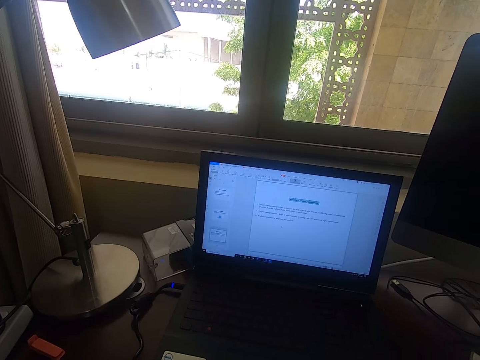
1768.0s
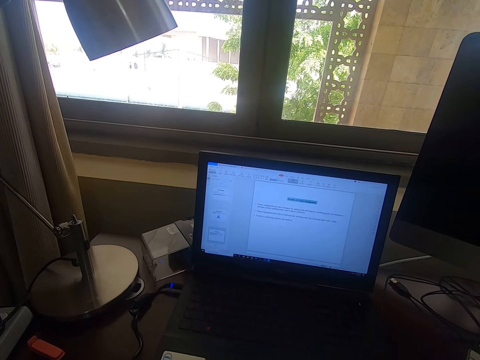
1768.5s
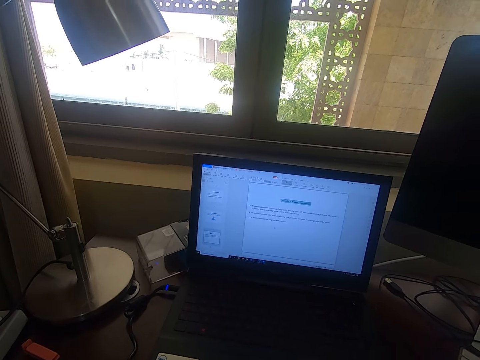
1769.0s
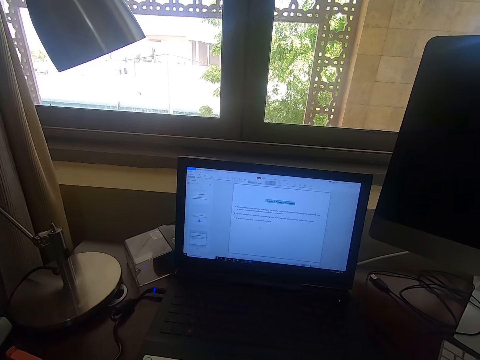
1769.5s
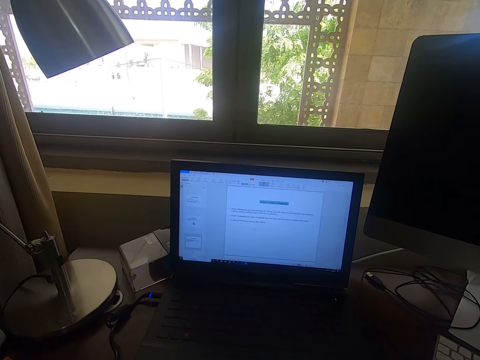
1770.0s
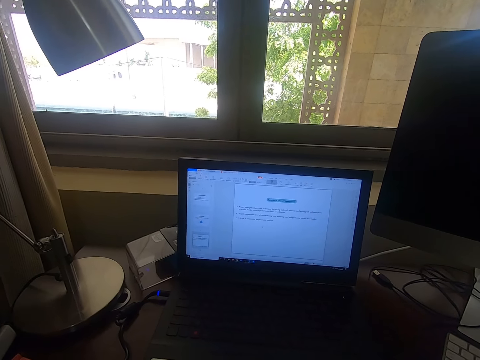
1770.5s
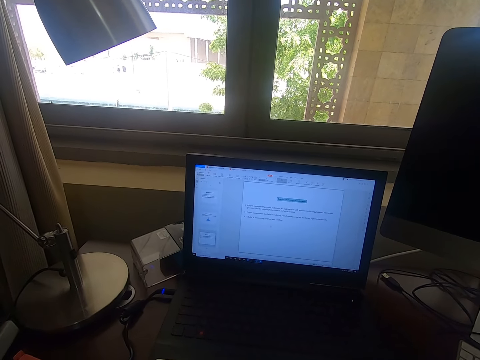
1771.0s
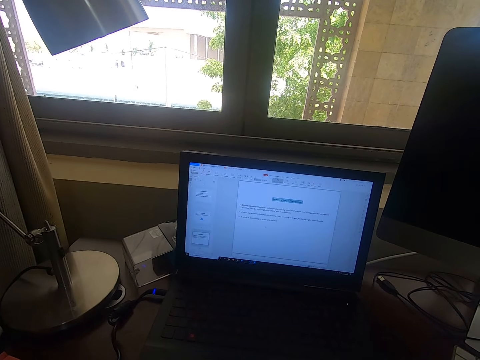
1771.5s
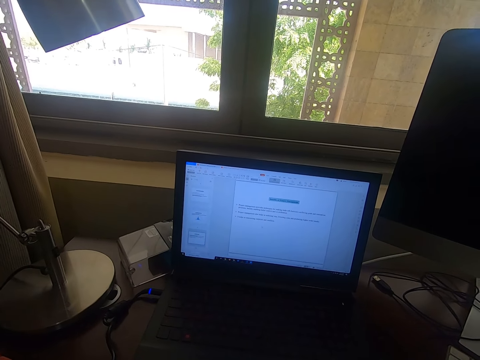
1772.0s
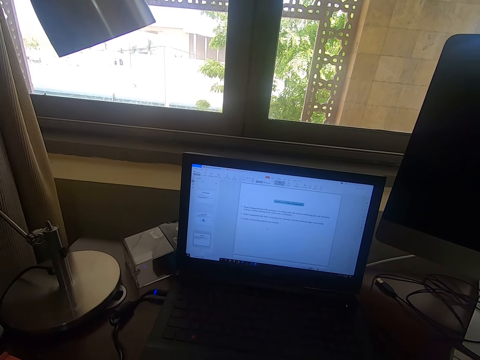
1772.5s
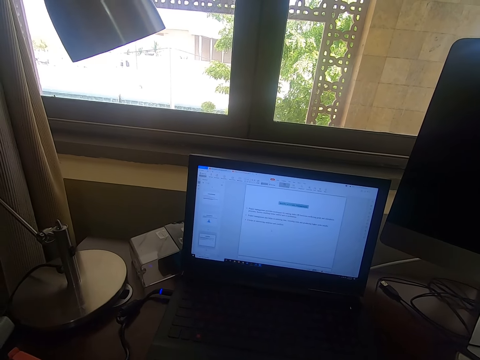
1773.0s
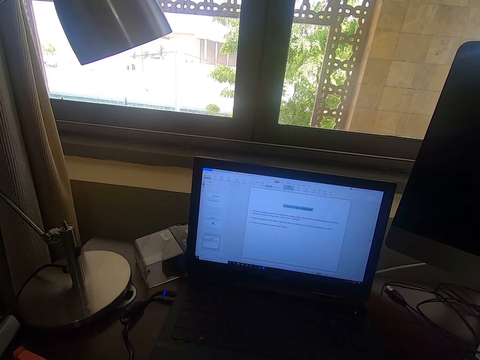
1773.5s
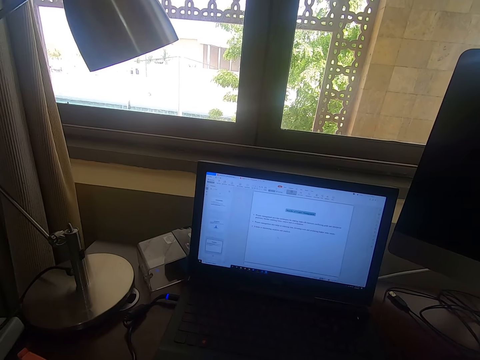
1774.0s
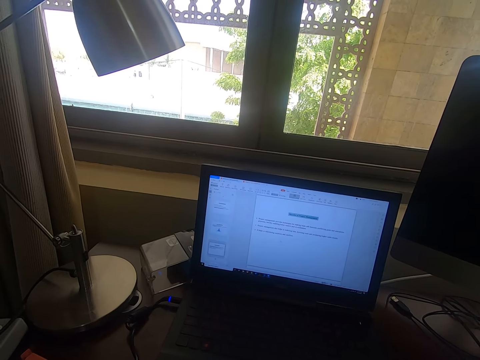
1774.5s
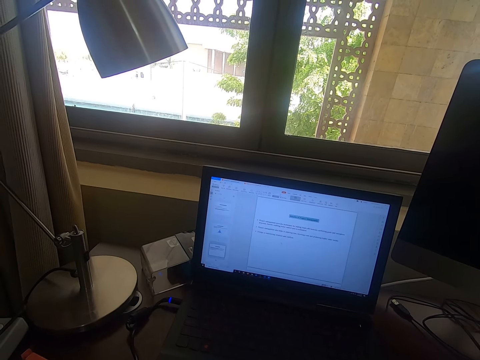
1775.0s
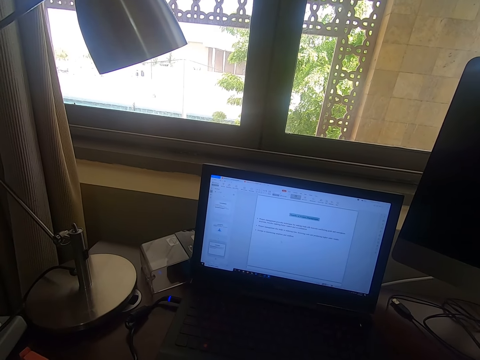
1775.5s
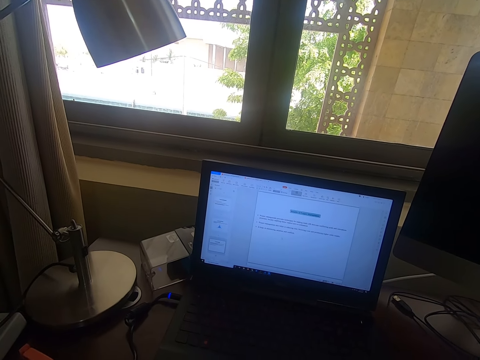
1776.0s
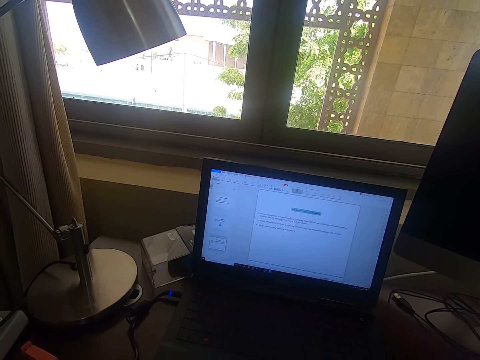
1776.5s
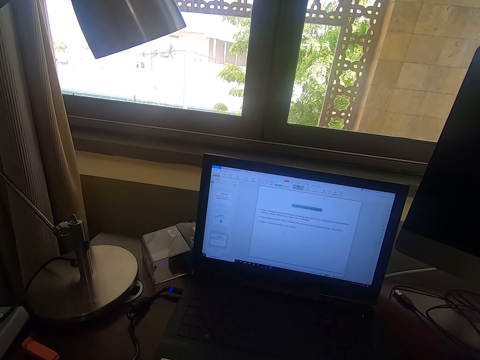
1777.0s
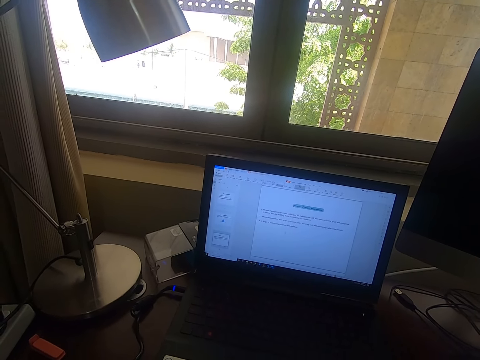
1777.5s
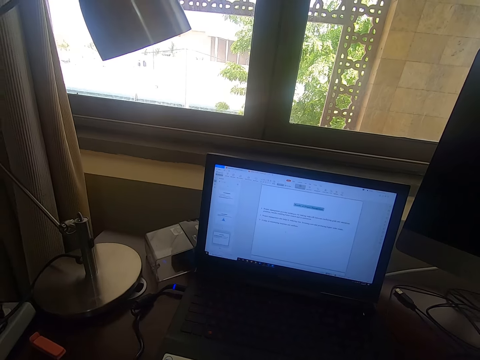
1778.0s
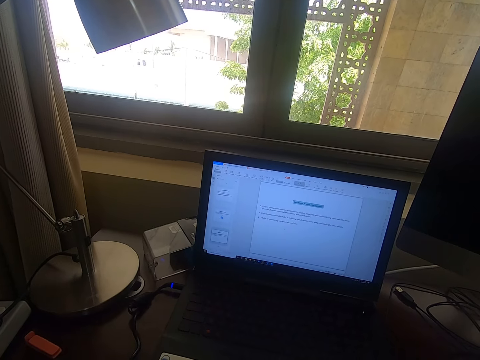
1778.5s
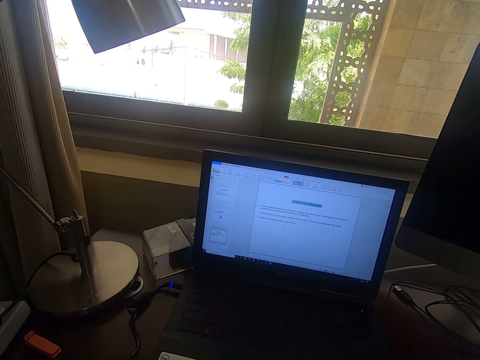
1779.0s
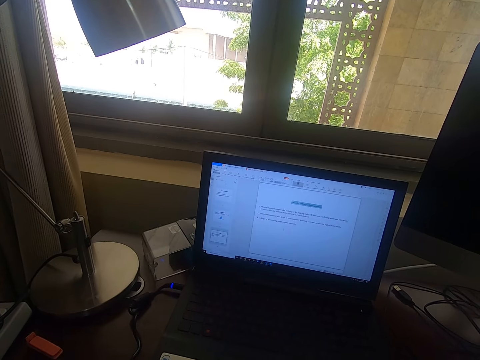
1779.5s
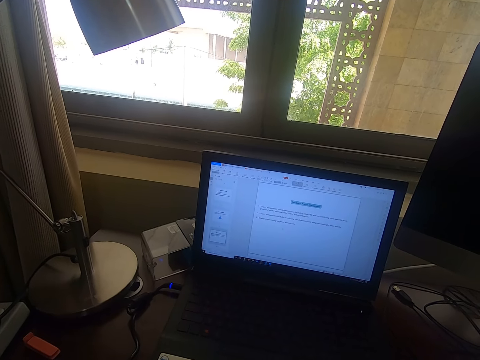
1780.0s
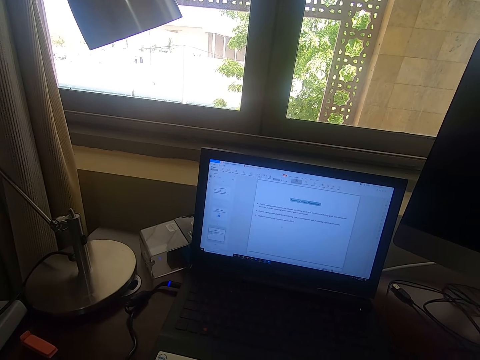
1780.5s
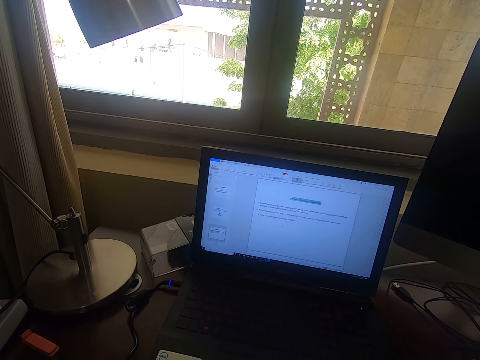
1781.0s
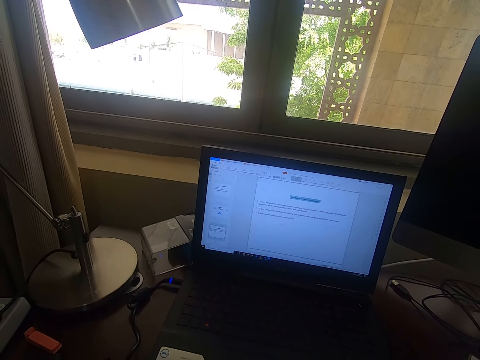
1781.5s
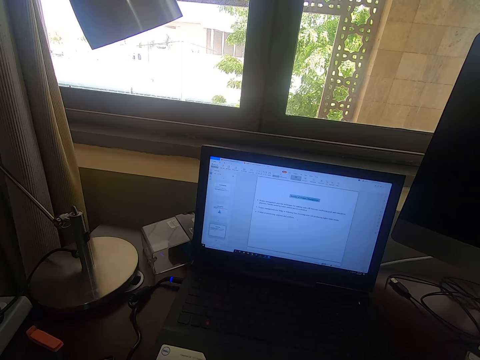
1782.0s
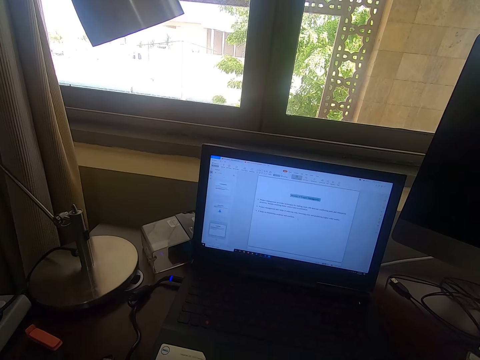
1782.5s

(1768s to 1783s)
The camera wearer looks around.

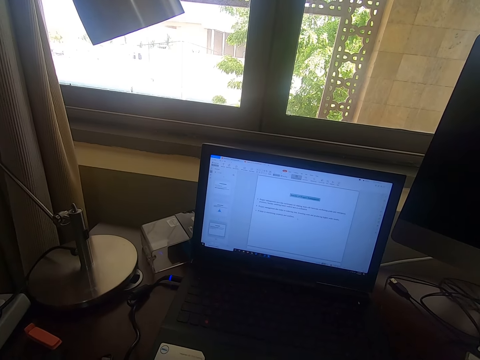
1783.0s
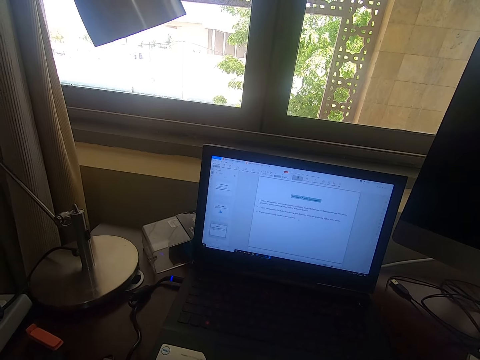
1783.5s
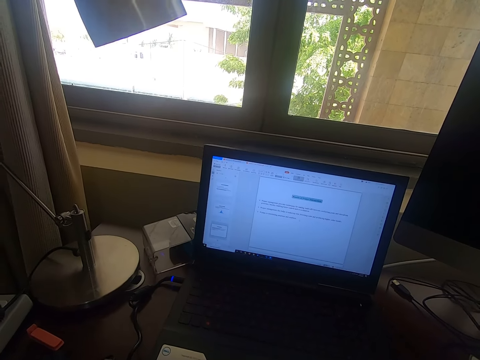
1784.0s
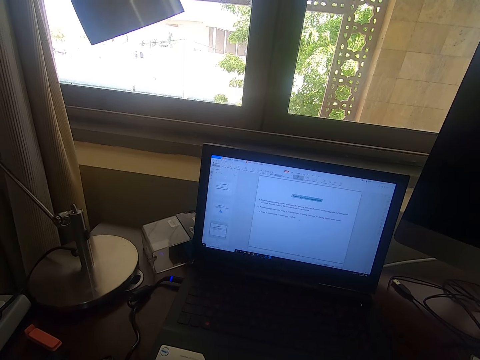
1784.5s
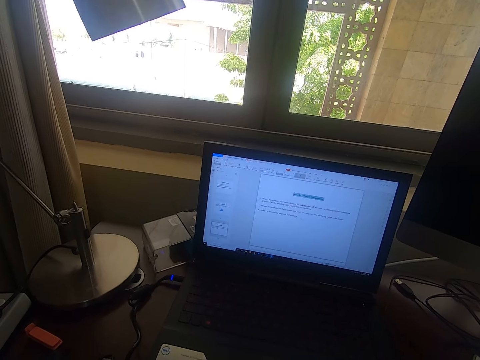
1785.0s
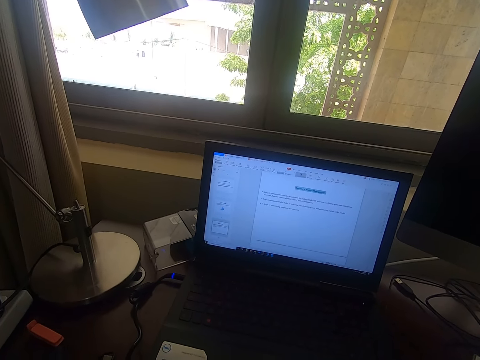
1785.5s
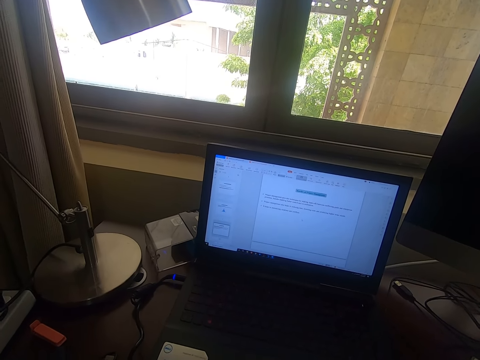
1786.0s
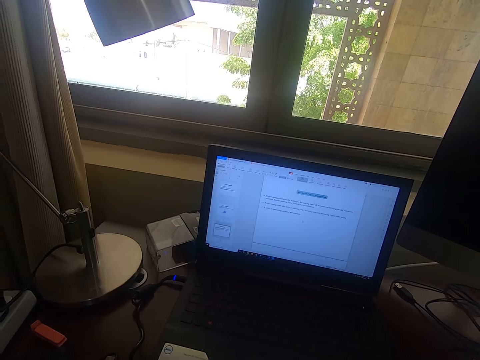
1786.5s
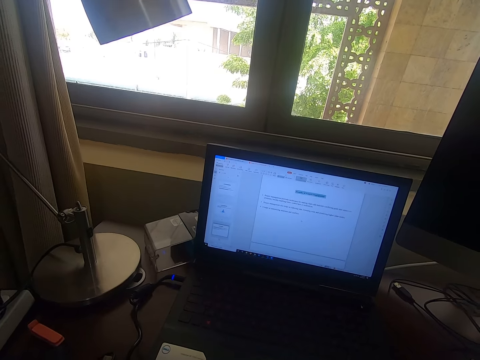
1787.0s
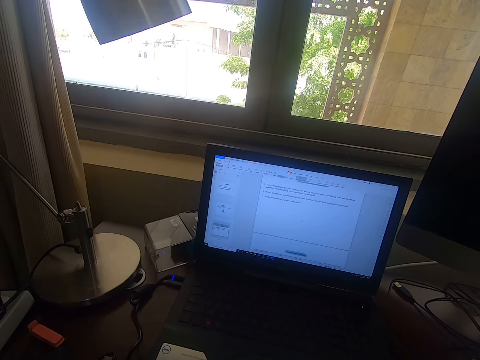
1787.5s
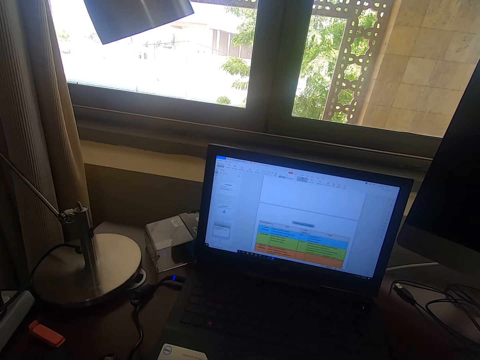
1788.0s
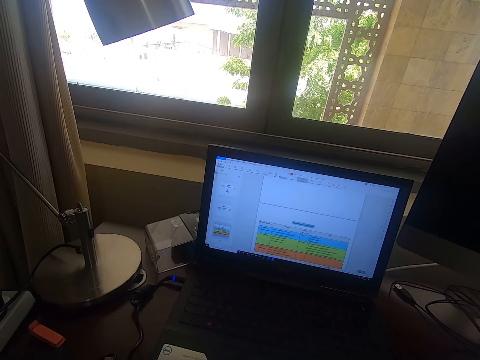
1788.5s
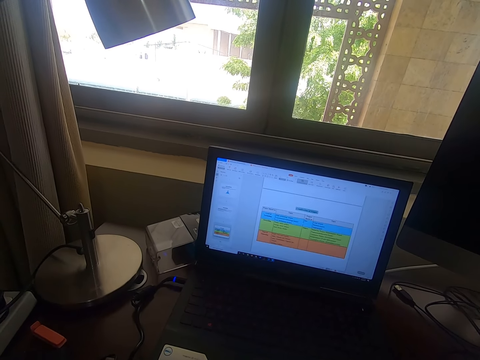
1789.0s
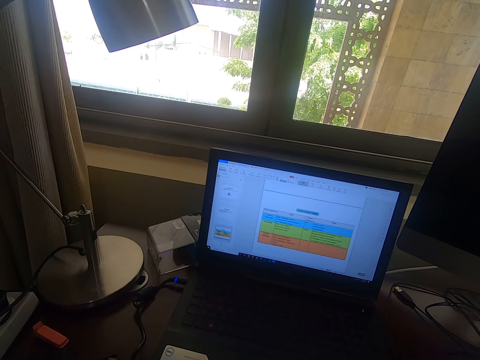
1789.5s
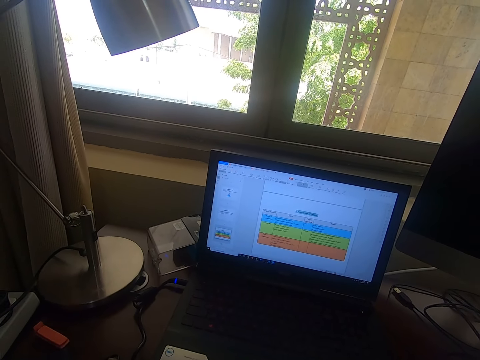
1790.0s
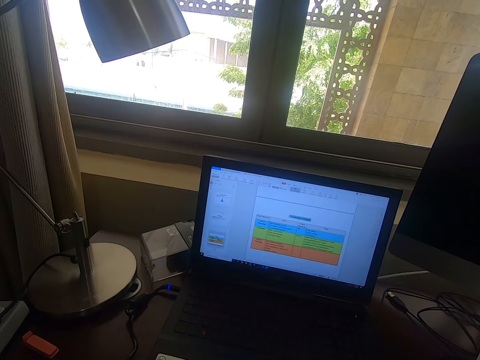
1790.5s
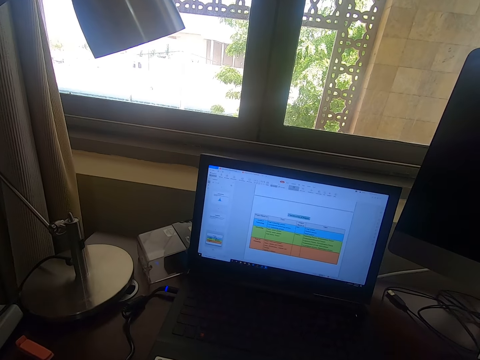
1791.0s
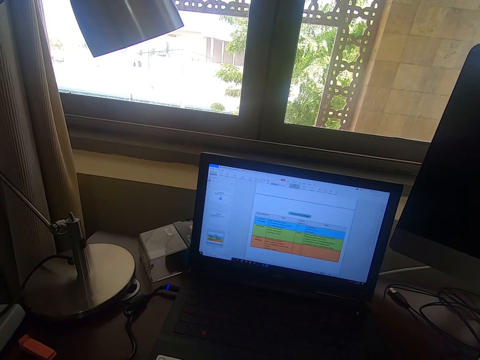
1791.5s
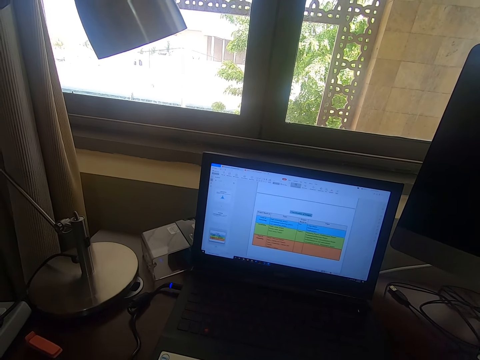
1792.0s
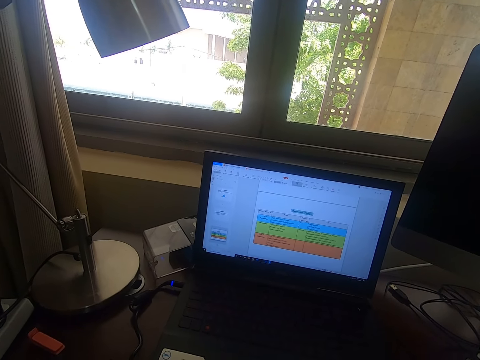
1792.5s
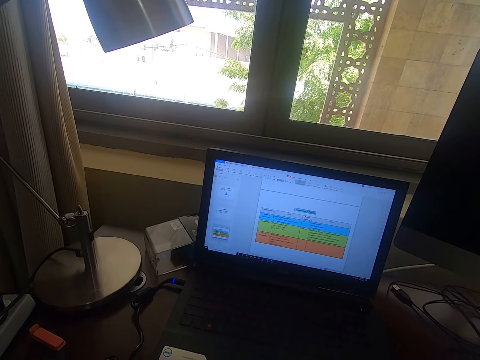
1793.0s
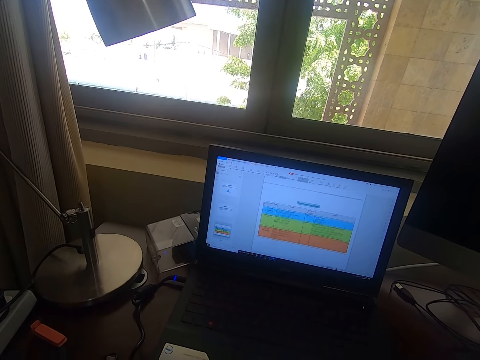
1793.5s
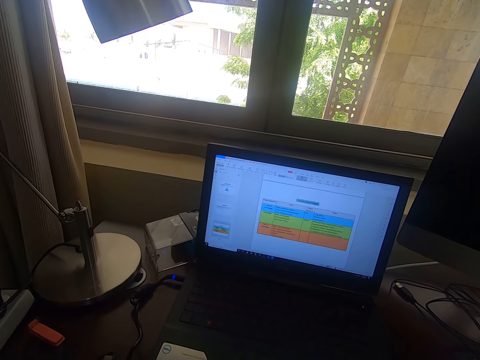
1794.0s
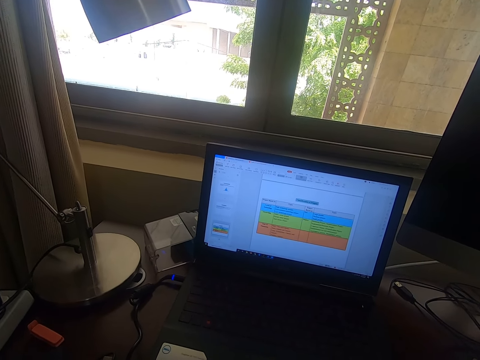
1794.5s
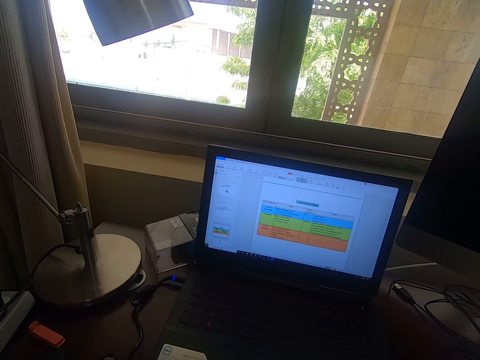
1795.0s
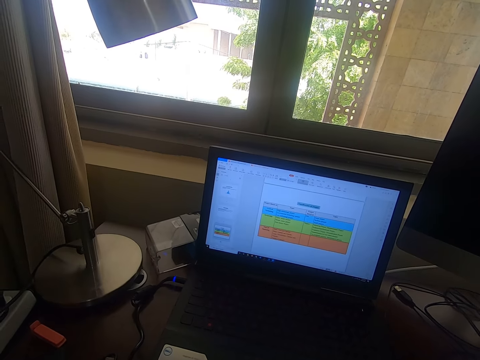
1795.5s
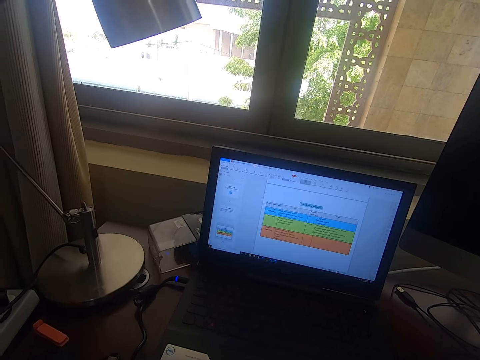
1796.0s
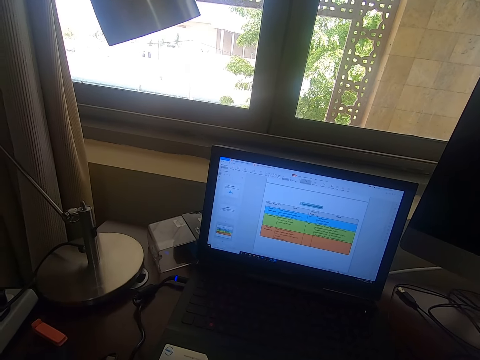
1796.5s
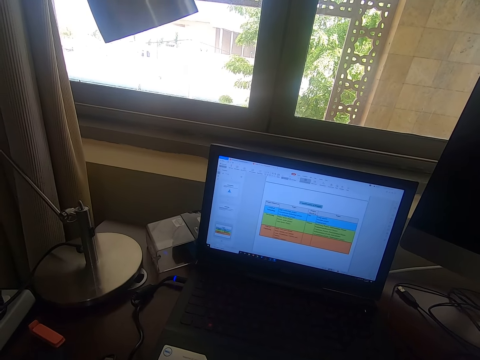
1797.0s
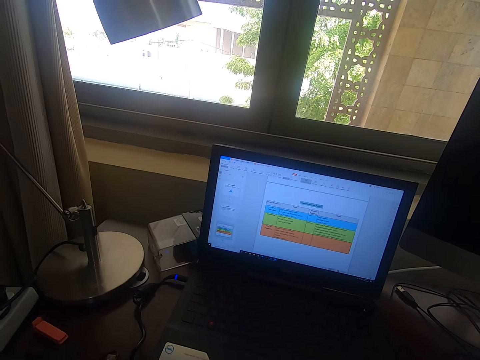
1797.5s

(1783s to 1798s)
The camera wearer scrolls the mouse.
